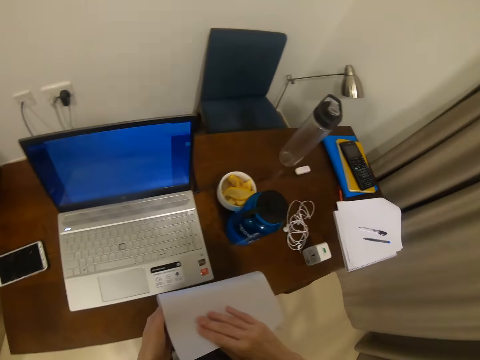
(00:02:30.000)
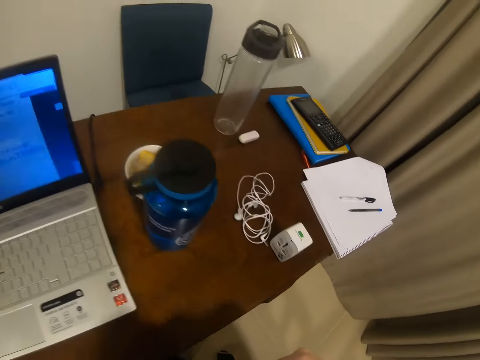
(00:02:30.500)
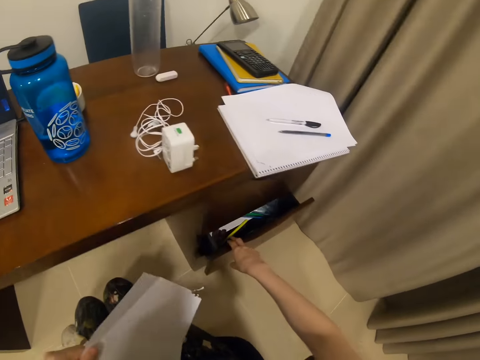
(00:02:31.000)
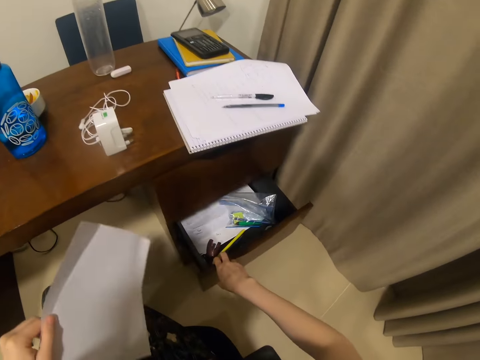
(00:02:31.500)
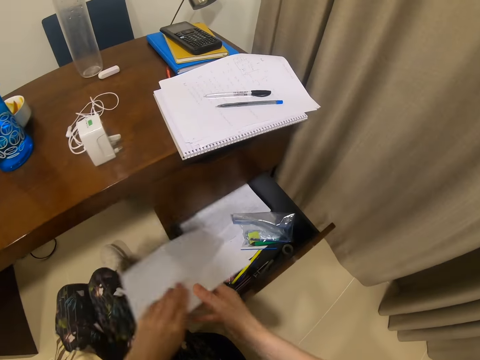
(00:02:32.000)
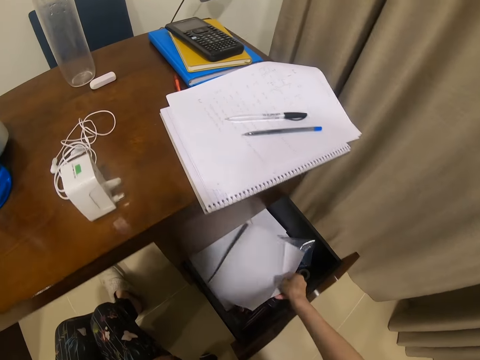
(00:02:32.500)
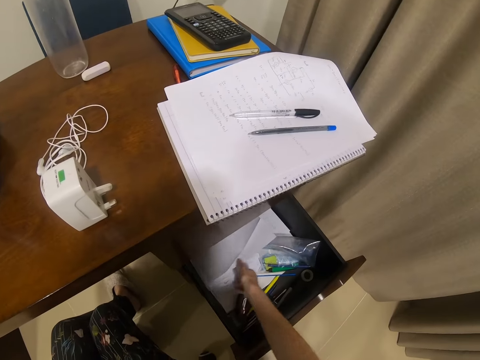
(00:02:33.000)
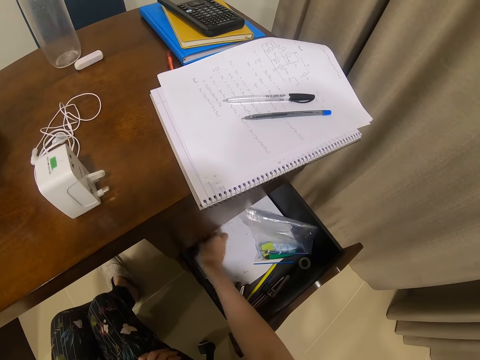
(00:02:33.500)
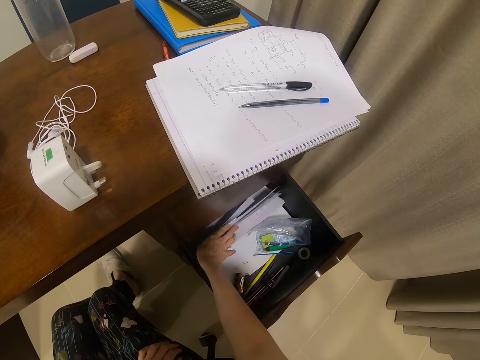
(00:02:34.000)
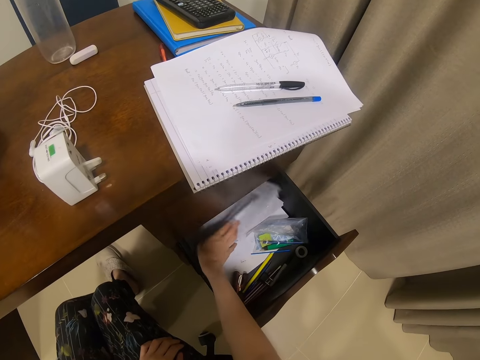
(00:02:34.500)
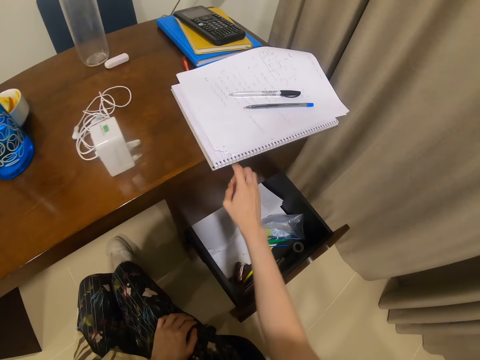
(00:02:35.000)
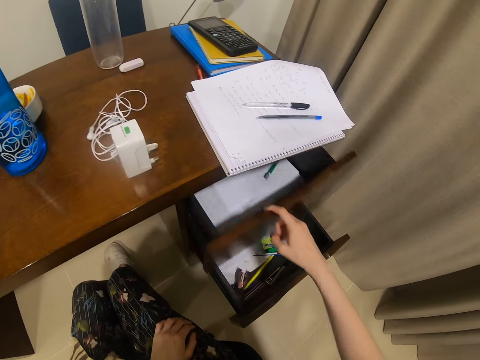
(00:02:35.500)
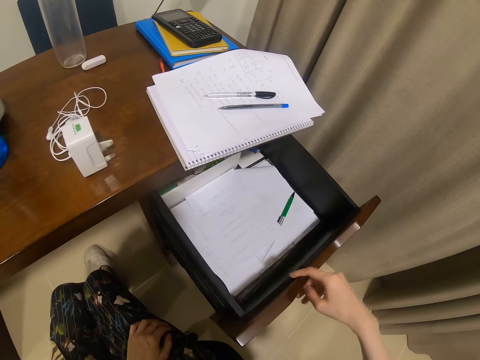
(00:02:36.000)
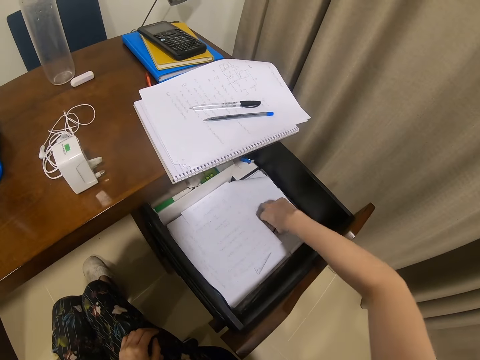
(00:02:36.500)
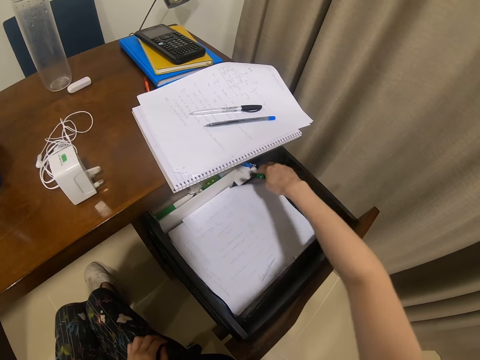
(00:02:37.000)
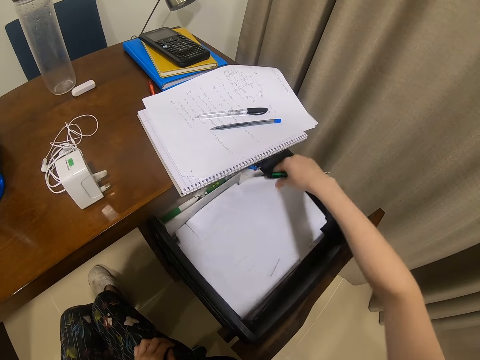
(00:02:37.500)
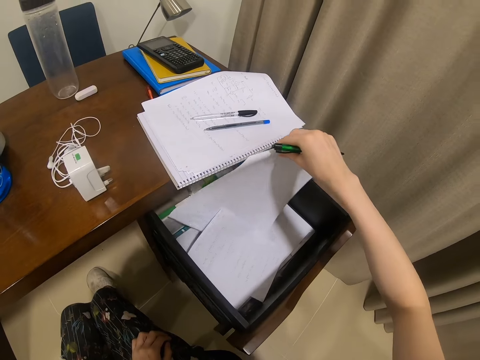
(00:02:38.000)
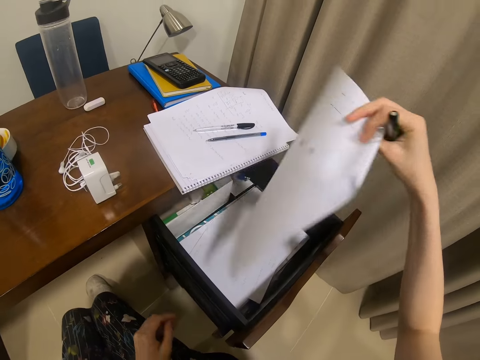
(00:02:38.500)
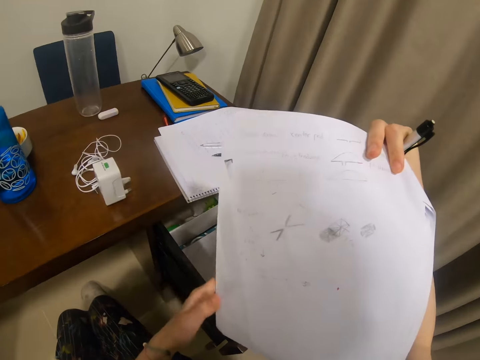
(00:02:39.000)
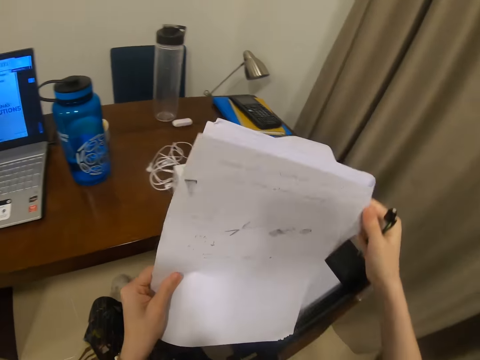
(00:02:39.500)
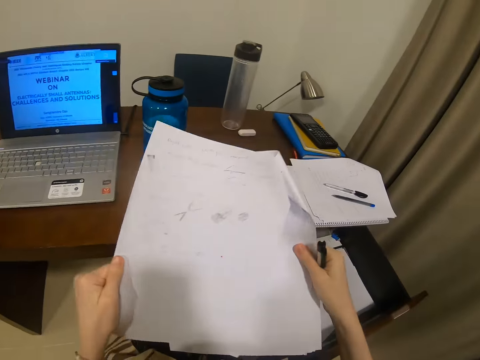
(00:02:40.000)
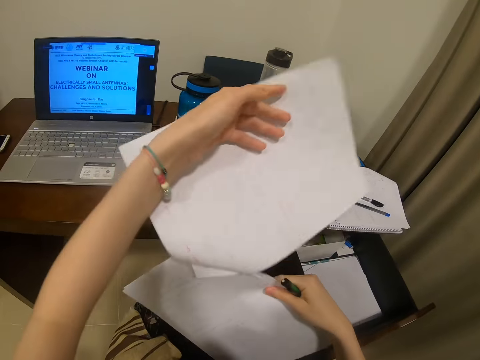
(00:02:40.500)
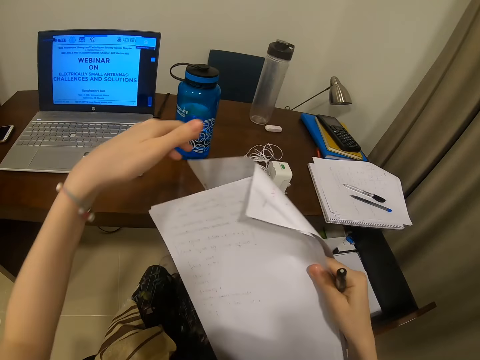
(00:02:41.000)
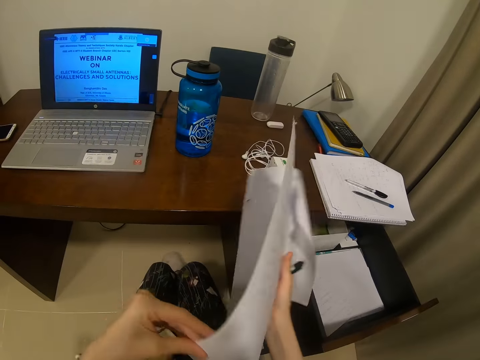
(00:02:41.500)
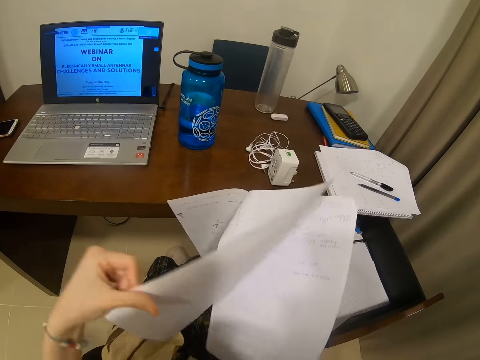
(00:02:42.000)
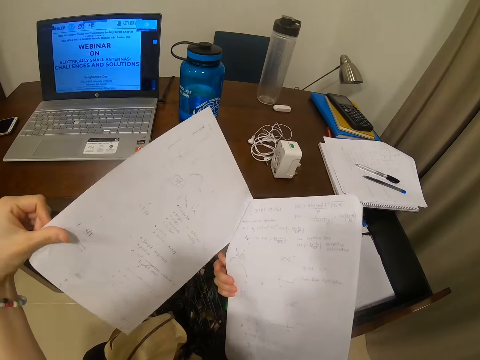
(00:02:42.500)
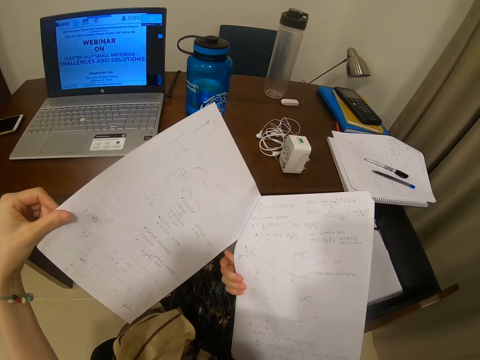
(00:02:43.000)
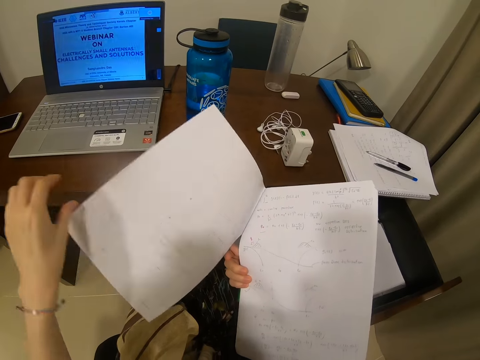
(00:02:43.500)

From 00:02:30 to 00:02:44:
The camera wearer opens the drawer with her right hand. She holds the paper with her left hand. She holds the paper with her hands. She puts the paper in the drawer with her right hand. She touches the papers in the drawer with her right hand. She opens the drawer with her right hand. She picks up a pen from the drawer with her right hand. She picks up papers from the drawer or shelf with her right hand. She turns the paper with her right hand. She holds the paper with her hands. She flips the paper with her left hand. She turns the paper. She flips the paper with her left hand.

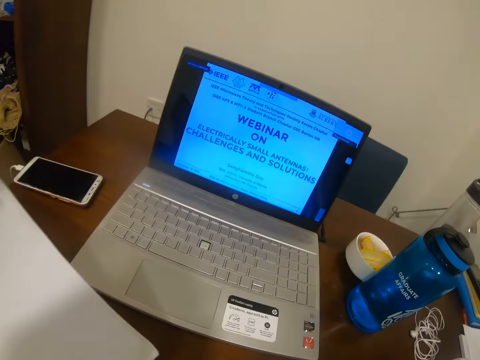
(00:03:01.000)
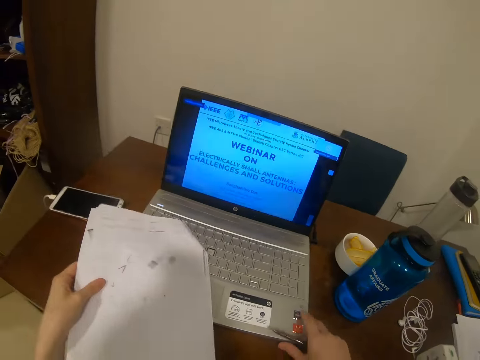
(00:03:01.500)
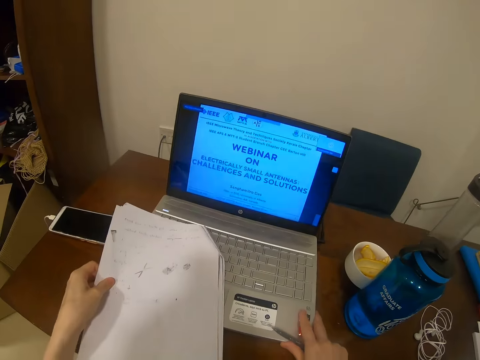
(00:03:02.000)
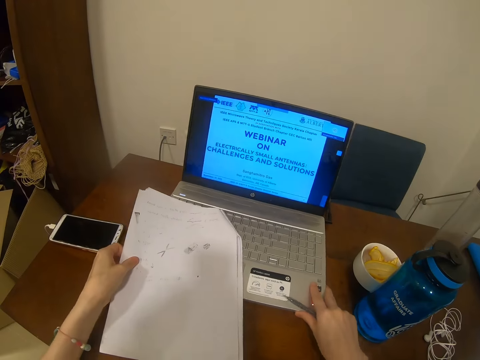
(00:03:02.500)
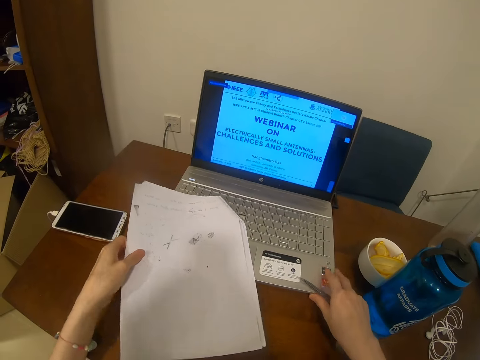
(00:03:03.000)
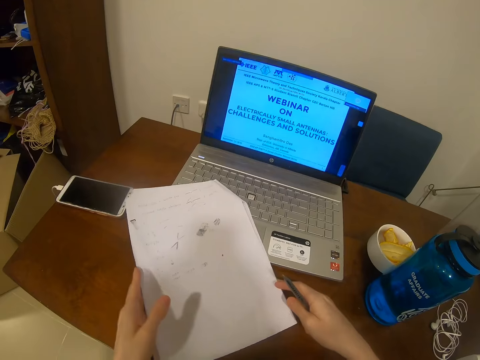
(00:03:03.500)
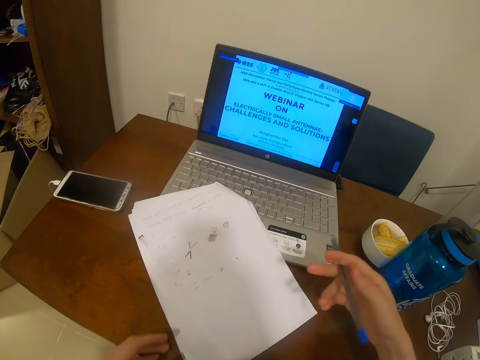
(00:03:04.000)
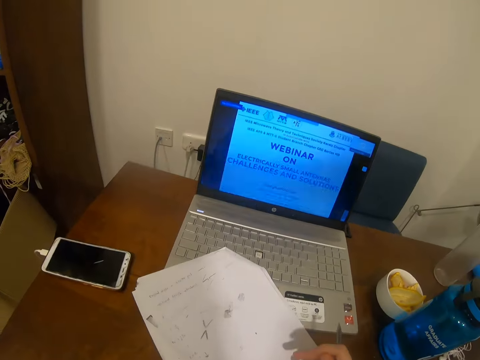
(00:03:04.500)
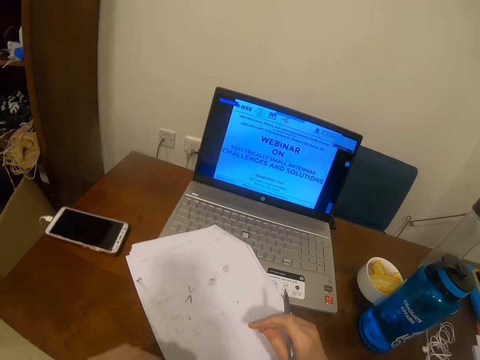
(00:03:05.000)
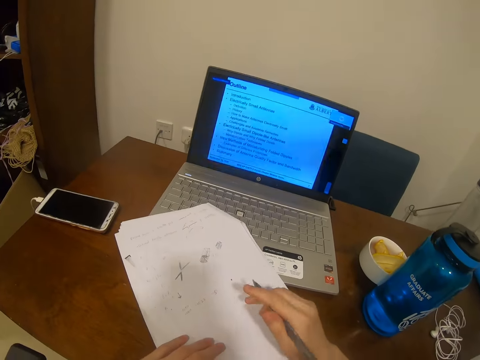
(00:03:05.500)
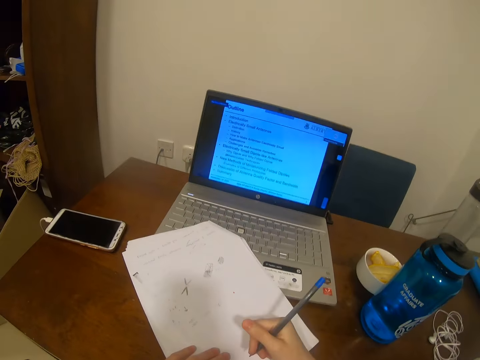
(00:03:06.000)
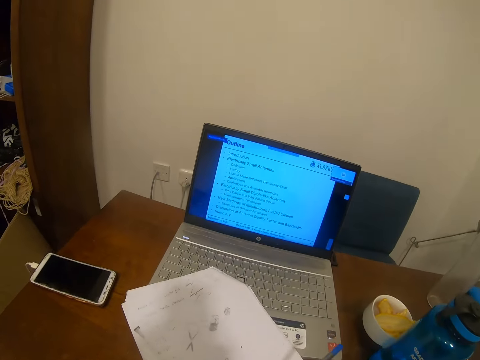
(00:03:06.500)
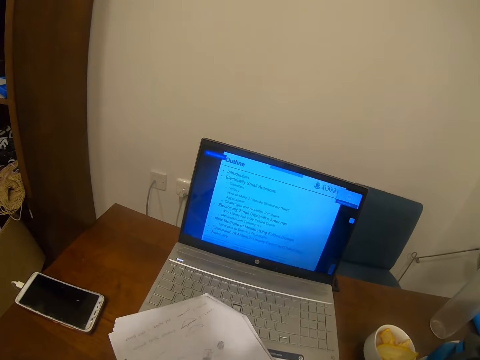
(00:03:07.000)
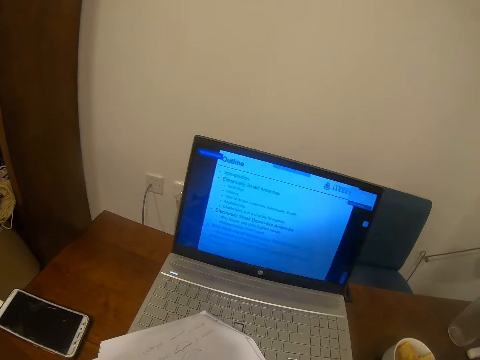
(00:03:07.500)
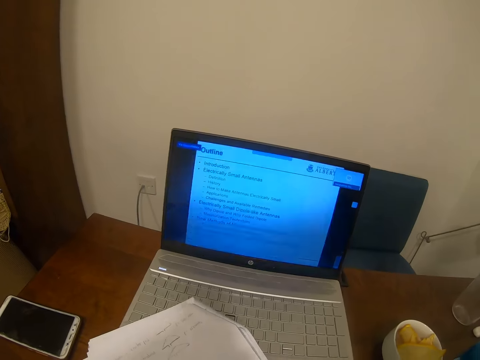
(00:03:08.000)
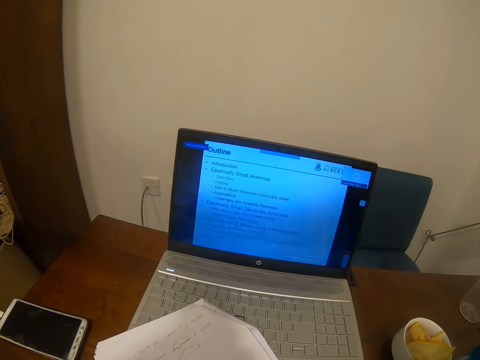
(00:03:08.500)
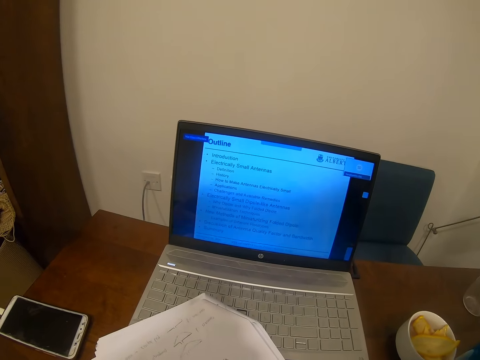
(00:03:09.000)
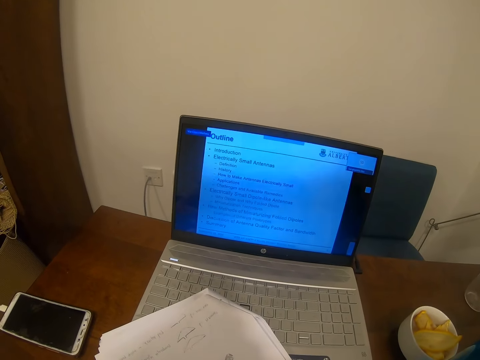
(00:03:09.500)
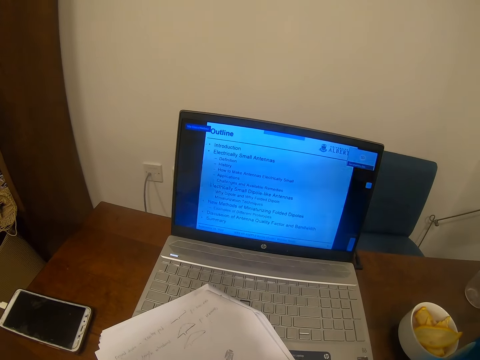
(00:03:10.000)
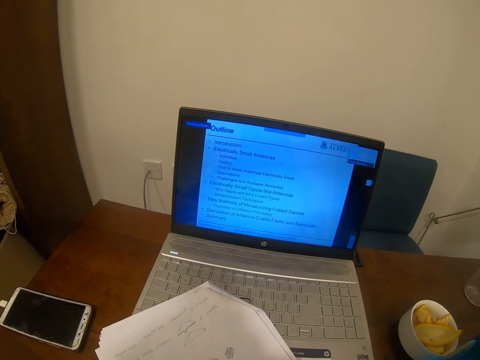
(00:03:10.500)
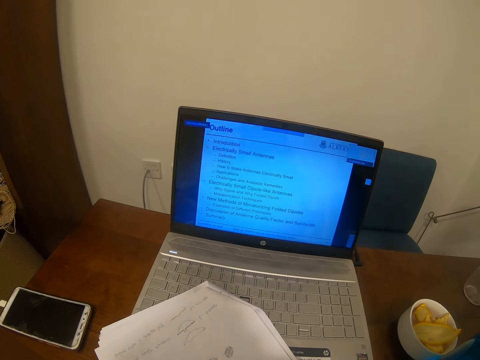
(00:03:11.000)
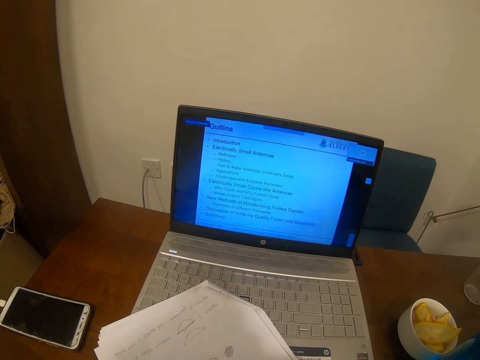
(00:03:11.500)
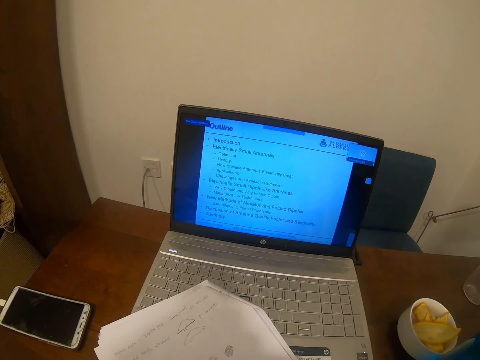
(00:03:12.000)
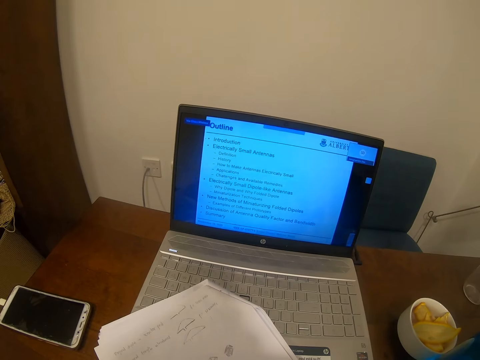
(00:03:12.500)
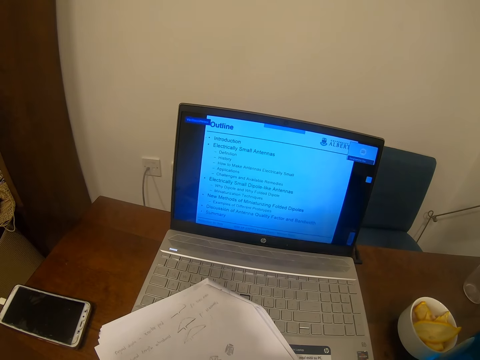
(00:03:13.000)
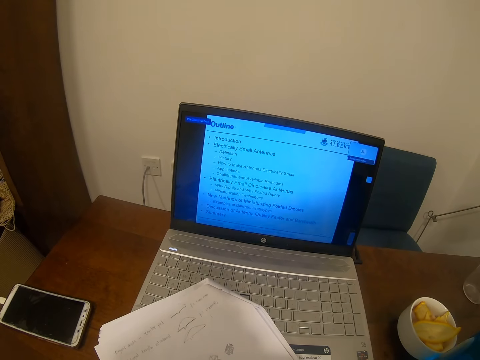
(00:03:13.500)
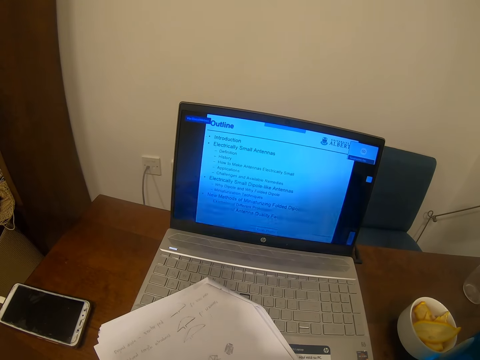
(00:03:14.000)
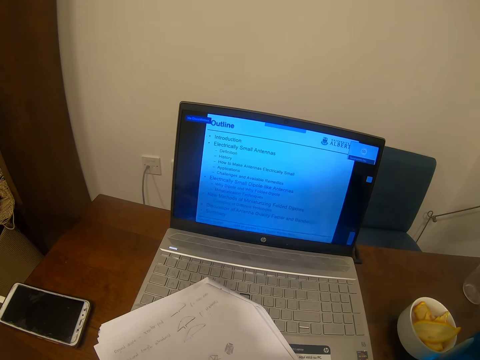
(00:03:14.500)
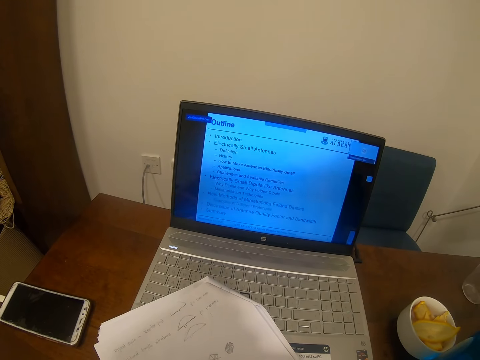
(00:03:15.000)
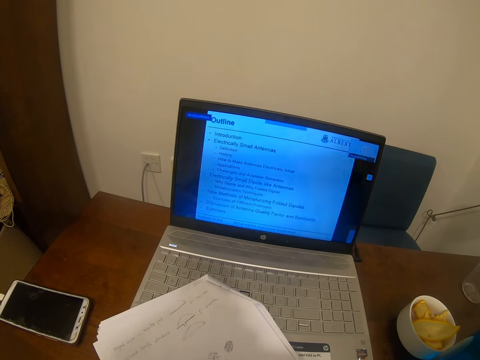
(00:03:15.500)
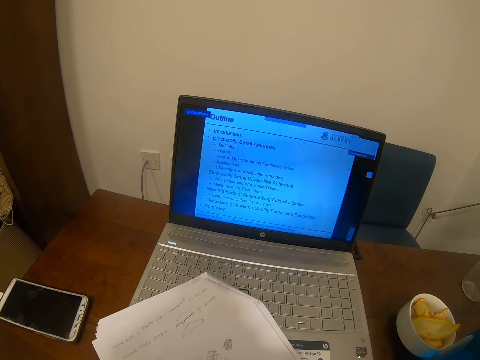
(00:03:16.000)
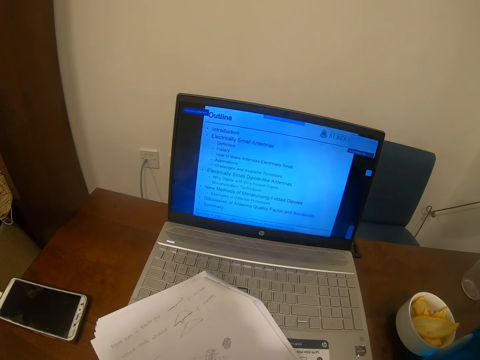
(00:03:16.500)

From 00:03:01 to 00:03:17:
The camera wearer places the papers on the laptop. She touches the laptop with her right hand. She pushes the laptop on the desk. She holds the paper. She holds a pen with her right hand. She touches the paper. She writes on the paper.
